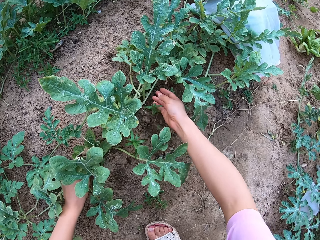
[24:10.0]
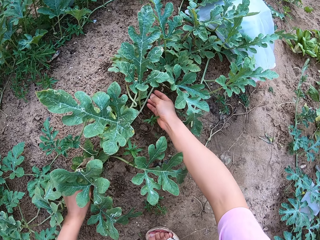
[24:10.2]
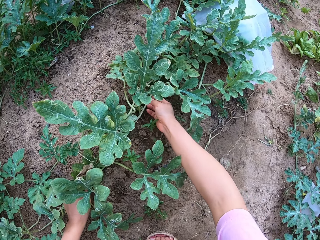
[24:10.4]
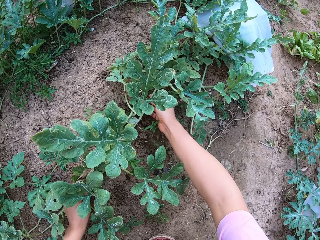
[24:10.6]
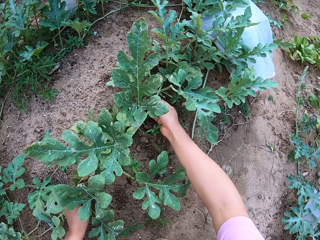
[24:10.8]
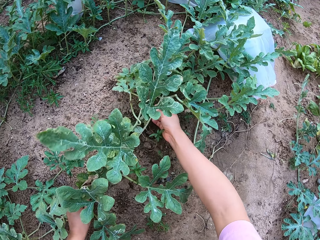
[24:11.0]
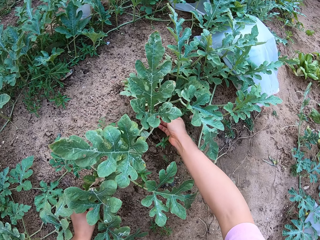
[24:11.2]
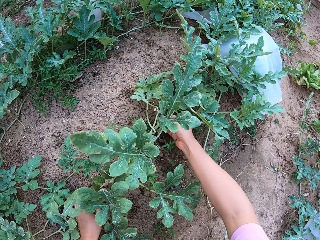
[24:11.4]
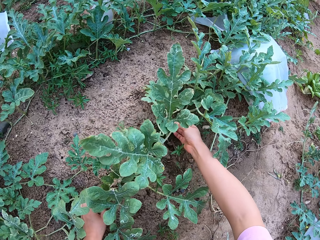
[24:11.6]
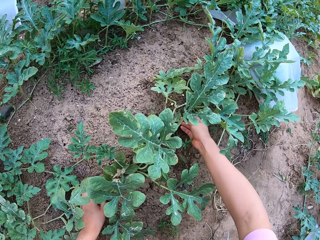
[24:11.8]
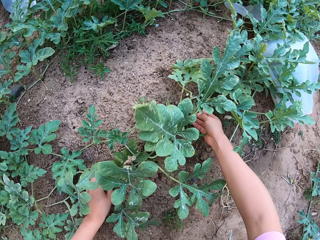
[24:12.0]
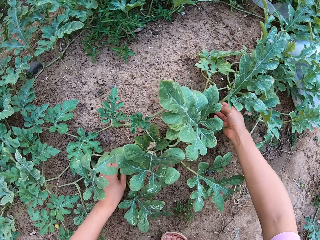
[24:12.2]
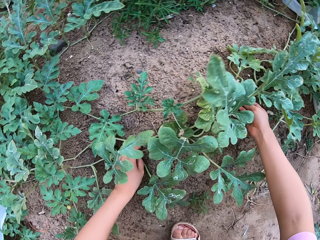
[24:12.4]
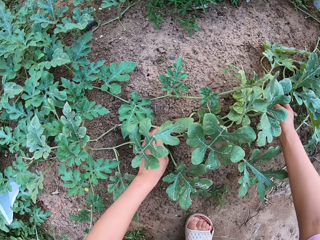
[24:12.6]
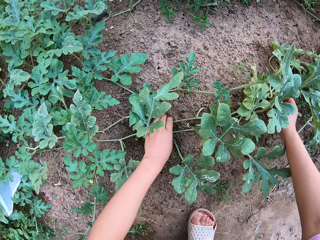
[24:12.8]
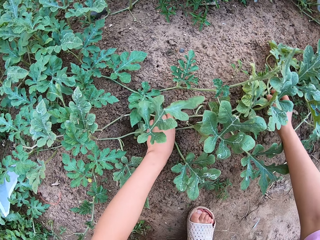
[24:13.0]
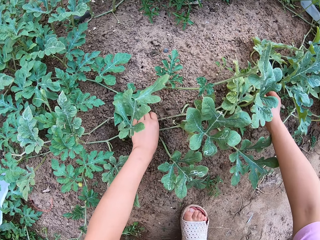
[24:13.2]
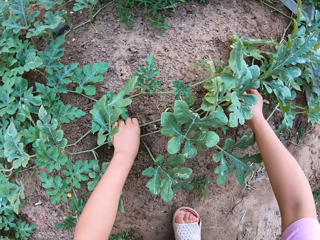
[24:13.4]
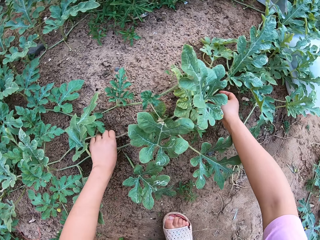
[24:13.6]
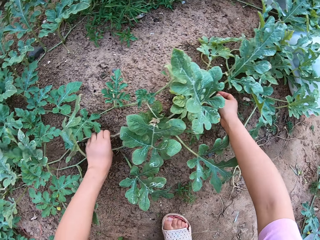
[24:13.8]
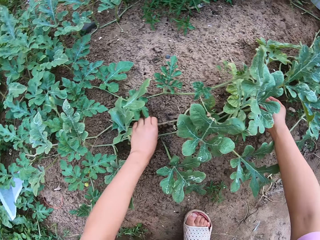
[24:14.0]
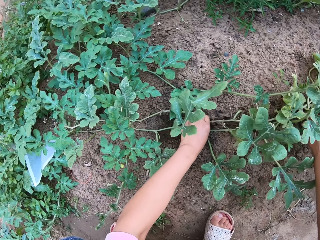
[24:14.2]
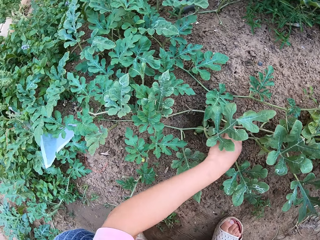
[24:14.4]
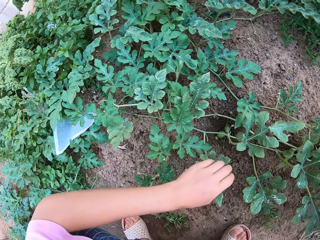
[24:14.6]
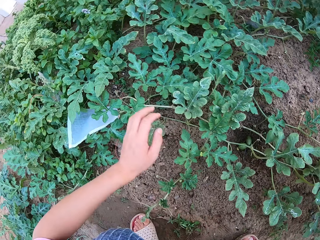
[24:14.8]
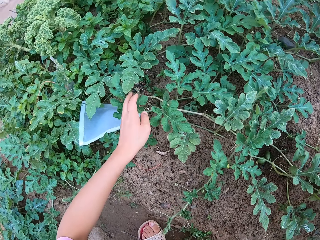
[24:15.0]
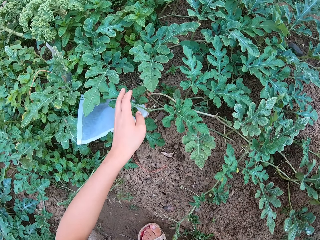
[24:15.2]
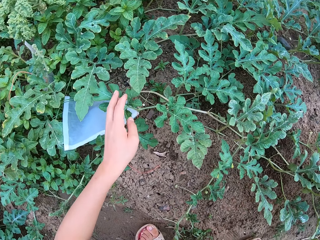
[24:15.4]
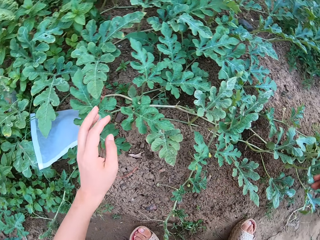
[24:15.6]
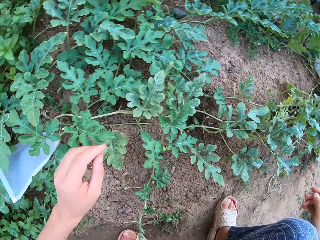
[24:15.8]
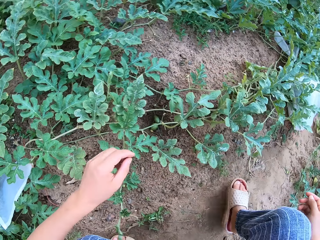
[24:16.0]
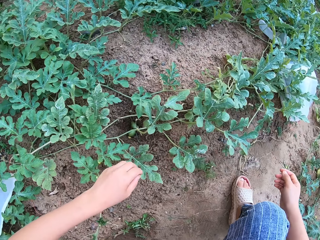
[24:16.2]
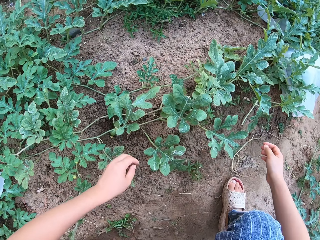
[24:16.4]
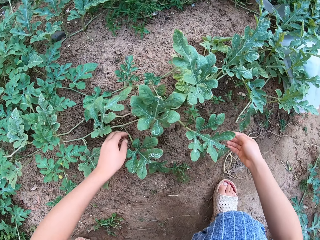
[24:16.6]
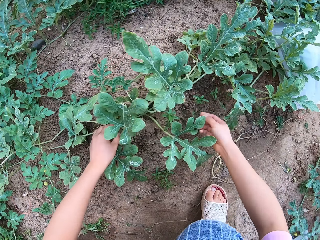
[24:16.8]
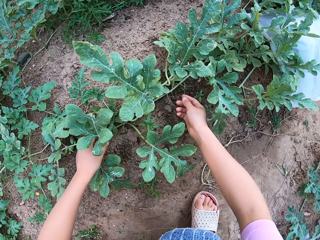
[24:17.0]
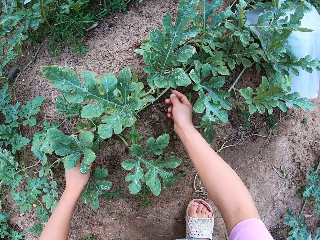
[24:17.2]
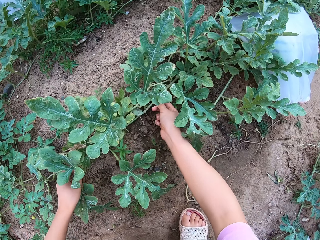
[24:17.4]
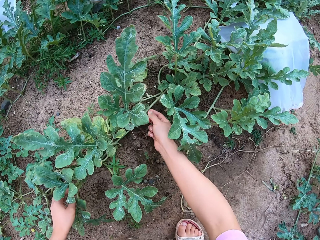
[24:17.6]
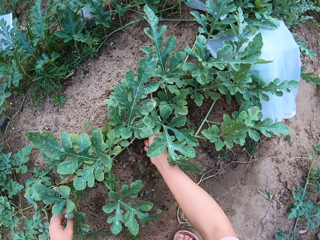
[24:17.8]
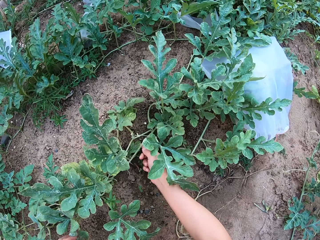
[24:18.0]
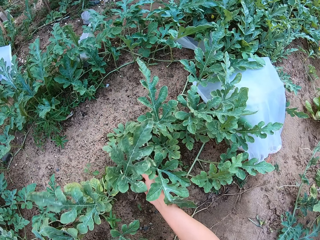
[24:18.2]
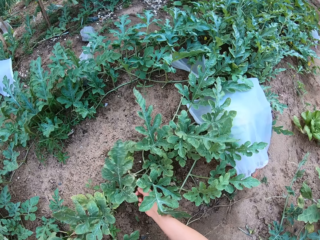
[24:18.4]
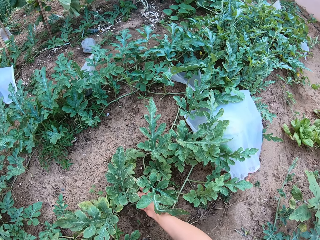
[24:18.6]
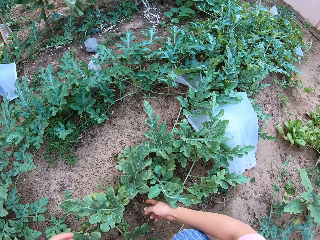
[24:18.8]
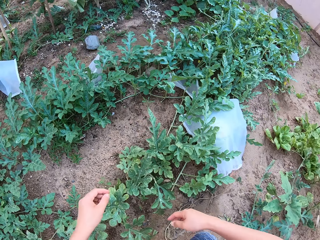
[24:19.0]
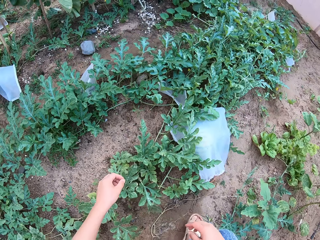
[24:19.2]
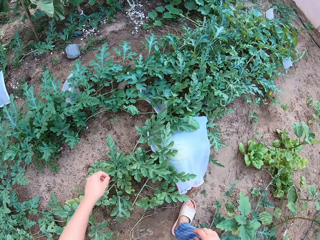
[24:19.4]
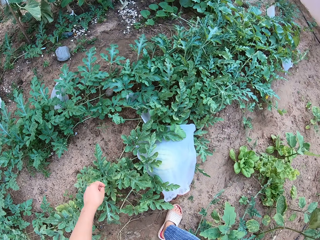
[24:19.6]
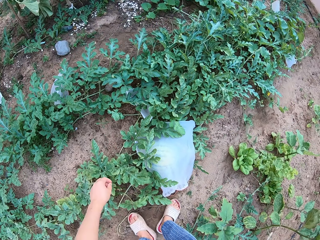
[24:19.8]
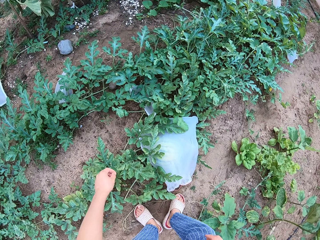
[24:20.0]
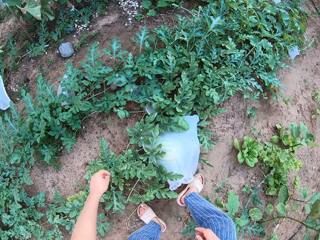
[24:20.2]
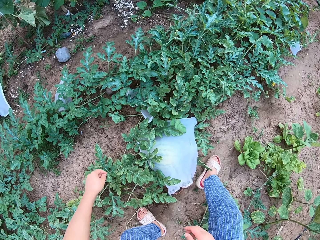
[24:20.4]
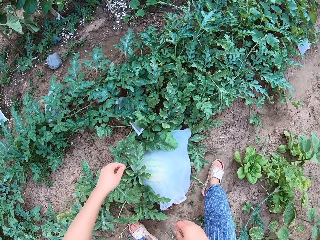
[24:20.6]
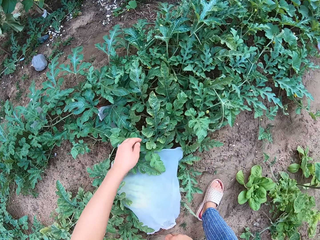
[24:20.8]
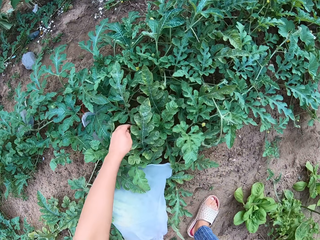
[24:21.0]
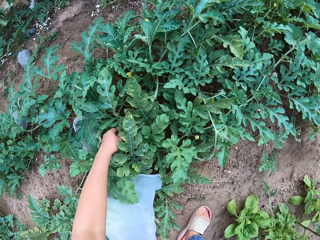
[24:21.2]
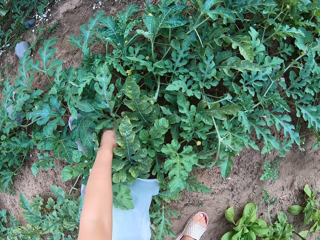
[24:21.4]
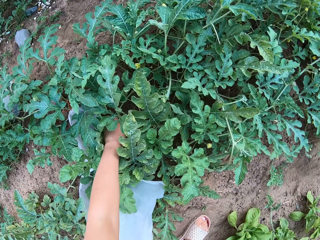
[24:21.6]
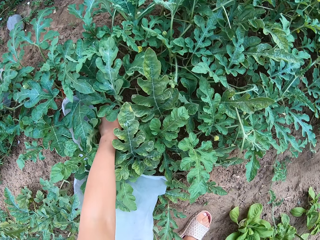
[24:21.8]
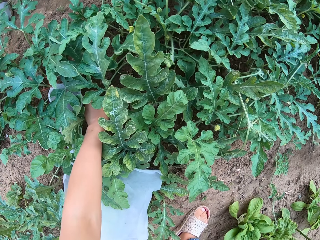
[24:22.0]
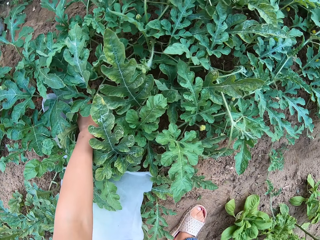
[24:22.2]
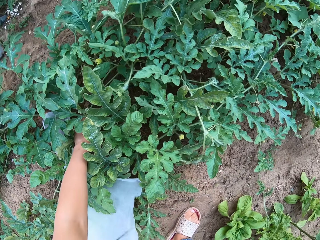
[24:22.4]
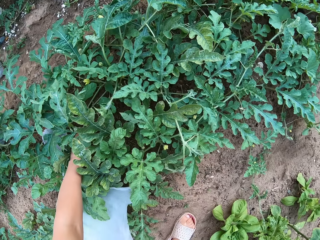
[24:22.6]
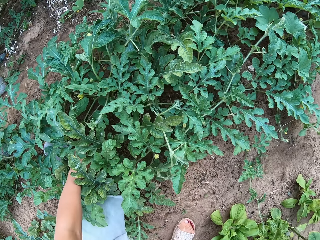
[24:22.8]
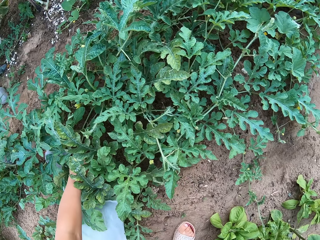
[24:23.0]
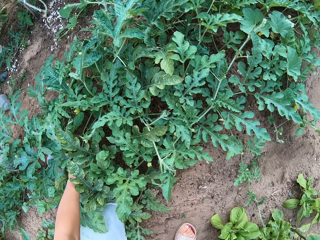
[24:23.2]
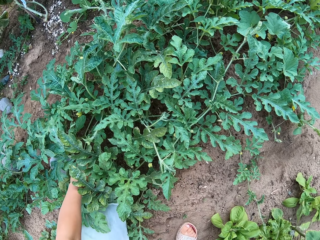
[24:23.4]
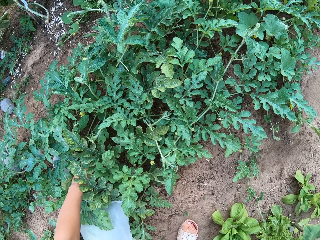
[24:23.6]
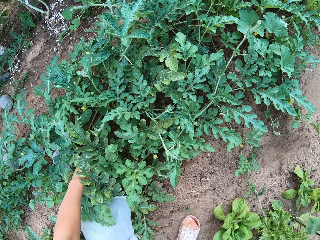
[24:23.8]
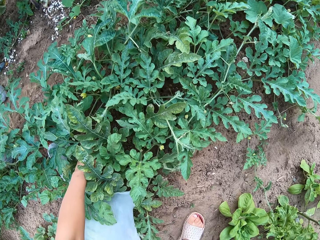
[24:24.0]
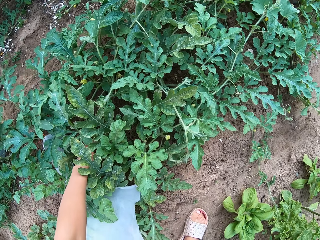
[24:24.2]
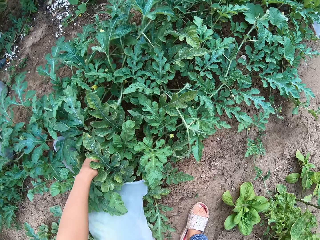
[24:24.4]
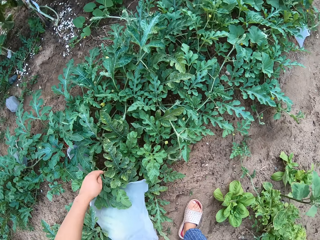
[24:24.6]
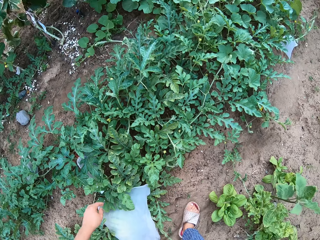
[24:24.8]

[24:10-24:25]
The camera wearer holds the stem. They touch the plant leaves. They hold the stem again. They walk around and touch the plant leaves.

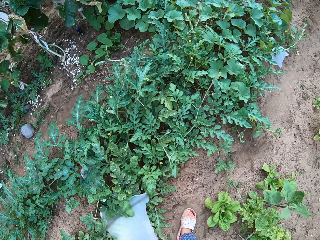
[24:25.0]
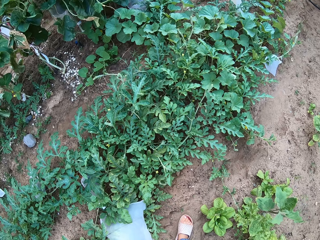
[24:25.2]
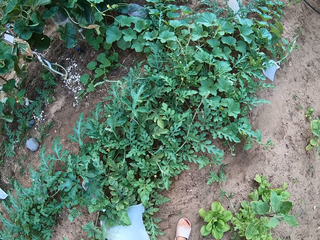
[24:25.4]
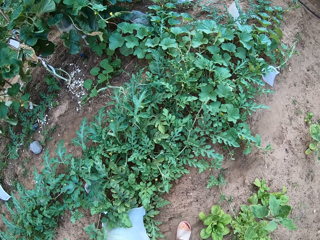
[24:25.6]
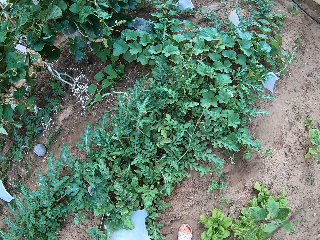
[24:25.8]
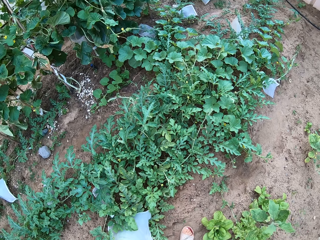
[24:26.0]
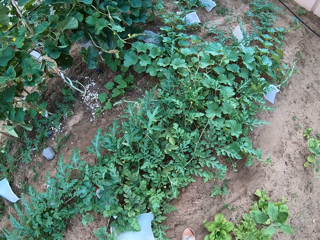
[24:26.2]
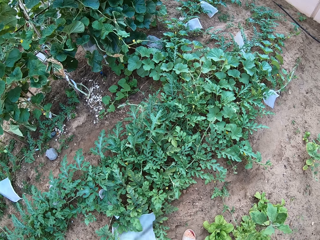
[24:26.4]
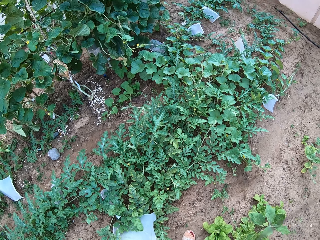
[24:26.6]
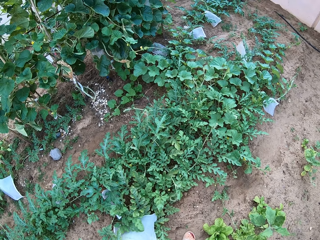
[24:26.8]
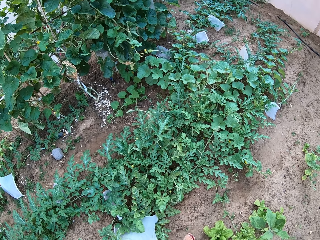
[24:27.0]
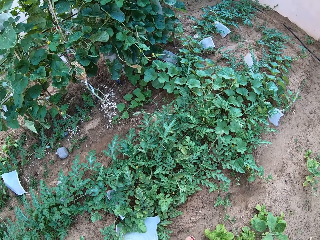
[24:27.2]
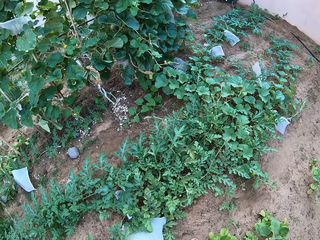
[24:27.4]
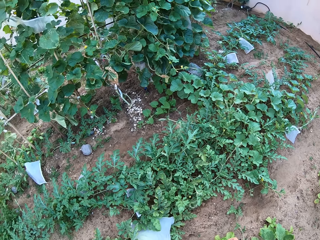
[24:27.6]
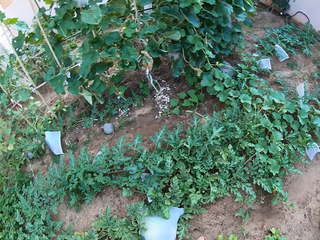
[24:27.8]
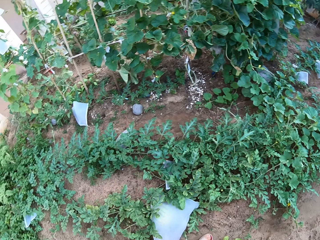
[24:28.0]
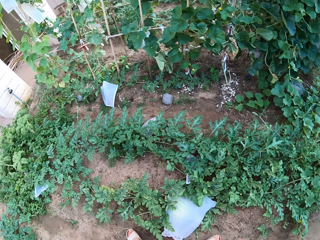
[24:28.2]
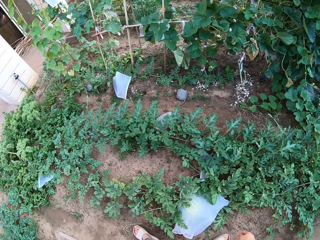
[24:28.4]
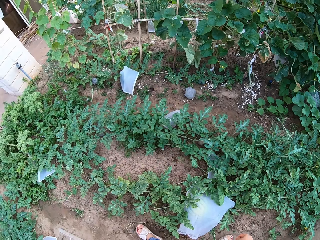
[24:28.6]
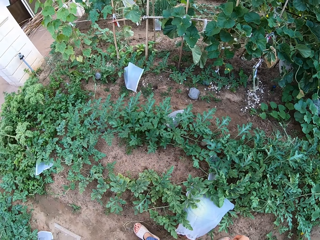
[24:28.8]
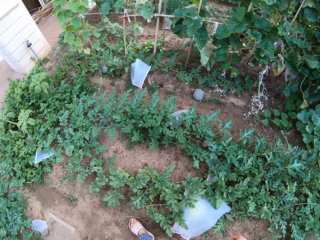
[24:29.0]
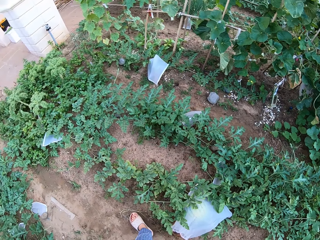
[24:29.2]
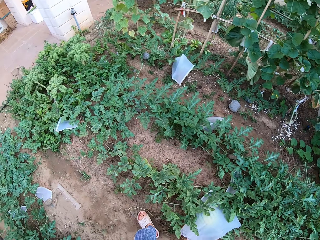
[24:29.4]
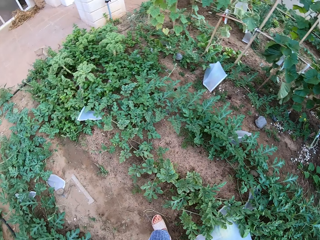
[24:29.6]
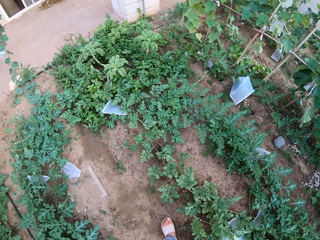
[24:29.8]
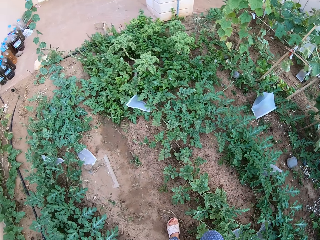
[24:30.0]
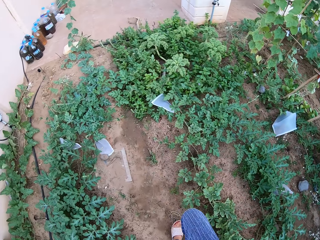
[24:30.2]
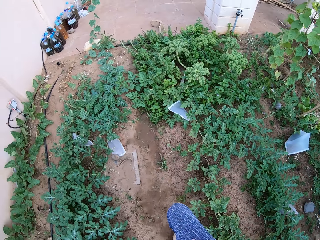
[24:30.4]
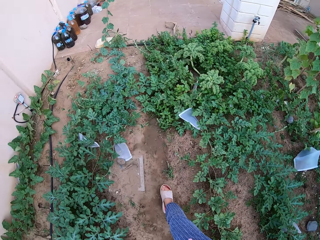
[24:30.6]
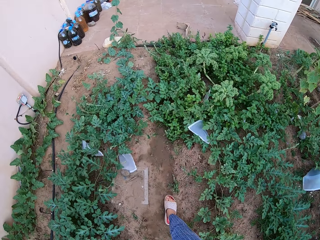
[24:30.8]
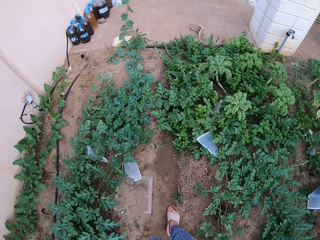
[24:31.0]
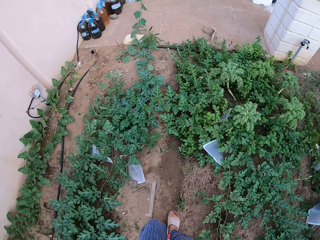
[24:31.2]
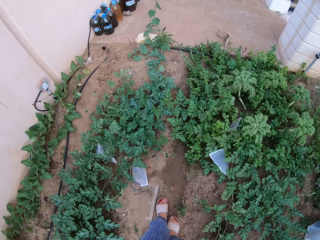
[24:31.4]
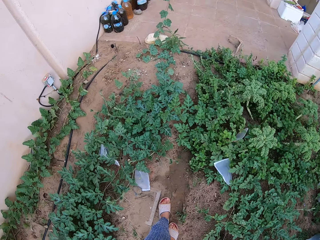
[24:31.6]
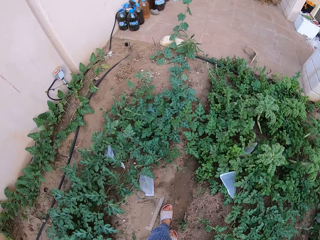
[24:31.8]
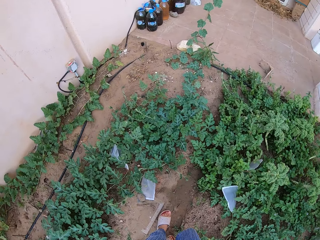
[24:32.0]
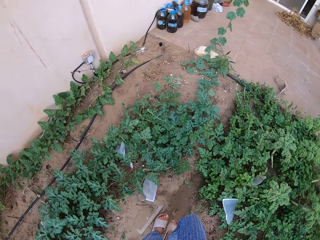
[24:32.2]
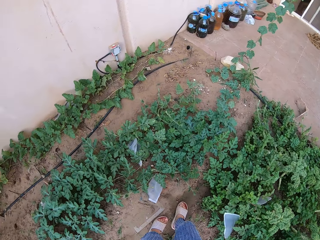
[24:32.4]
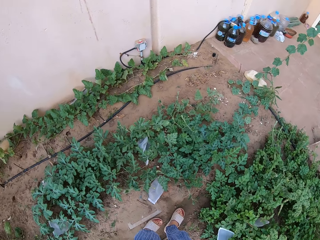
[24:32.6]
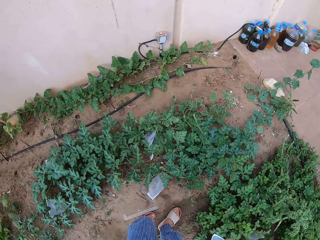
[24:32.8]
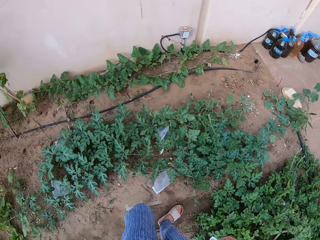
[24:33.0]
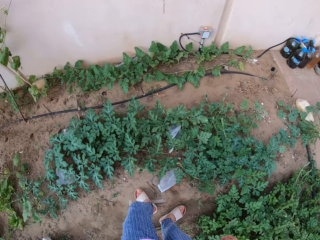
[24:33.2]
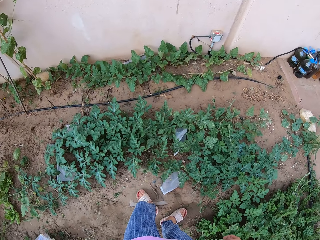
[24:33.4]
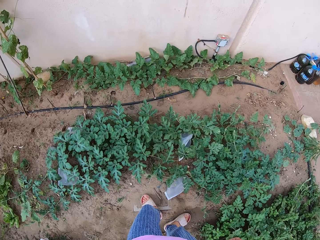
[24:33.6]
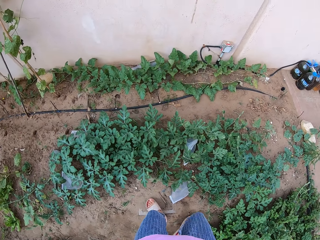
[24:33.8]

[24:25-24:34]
The camera wearer walks around.
